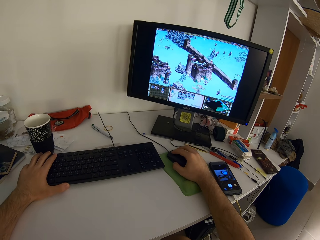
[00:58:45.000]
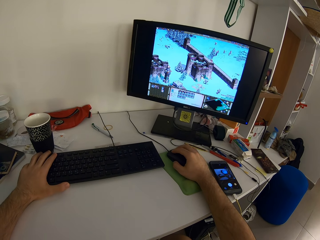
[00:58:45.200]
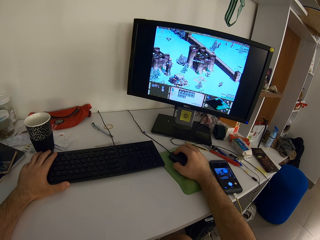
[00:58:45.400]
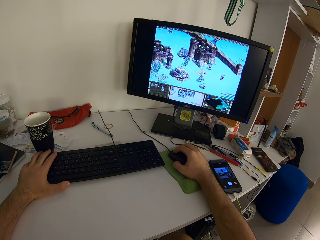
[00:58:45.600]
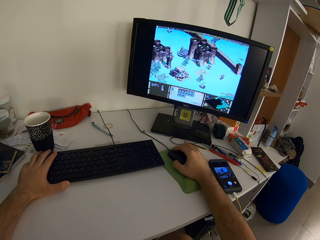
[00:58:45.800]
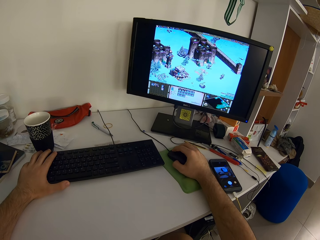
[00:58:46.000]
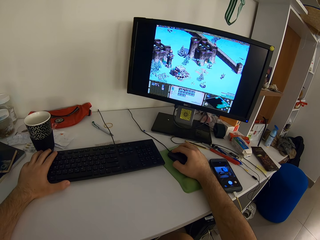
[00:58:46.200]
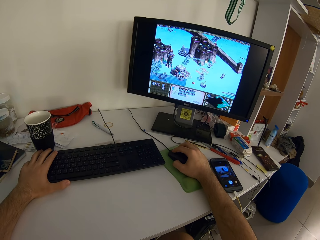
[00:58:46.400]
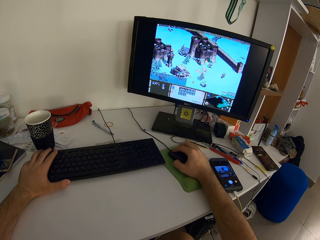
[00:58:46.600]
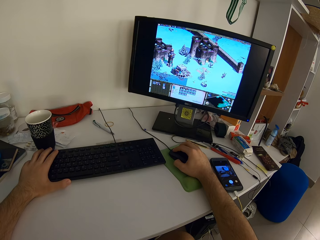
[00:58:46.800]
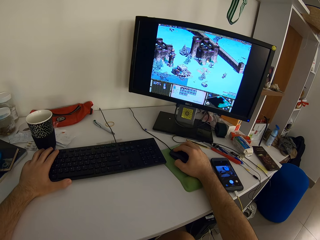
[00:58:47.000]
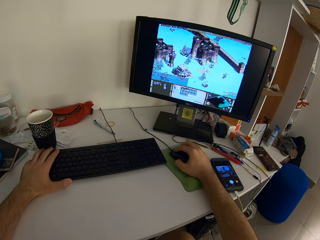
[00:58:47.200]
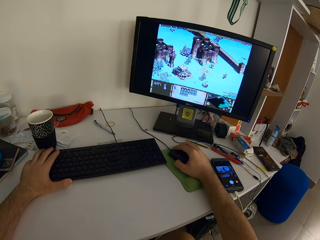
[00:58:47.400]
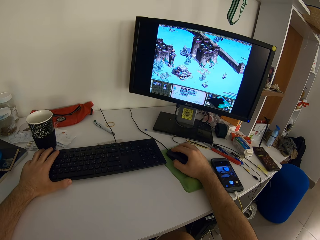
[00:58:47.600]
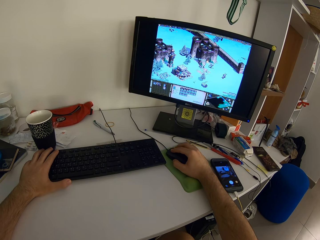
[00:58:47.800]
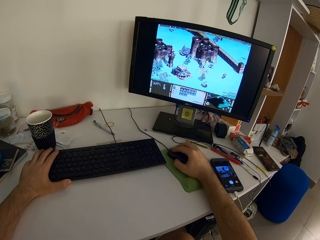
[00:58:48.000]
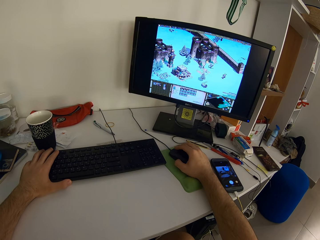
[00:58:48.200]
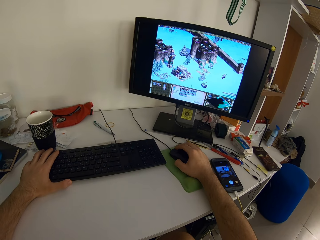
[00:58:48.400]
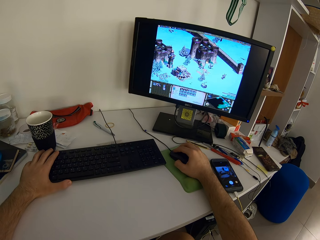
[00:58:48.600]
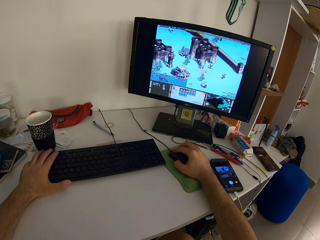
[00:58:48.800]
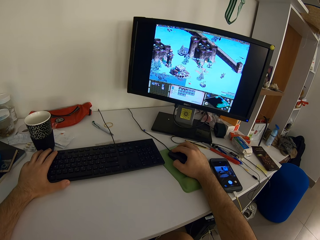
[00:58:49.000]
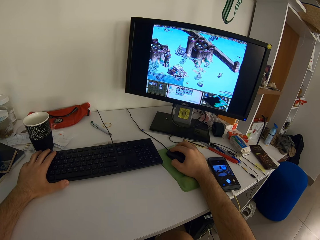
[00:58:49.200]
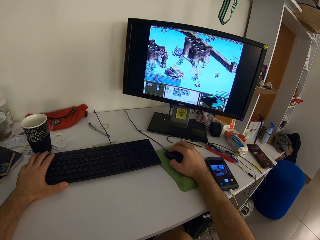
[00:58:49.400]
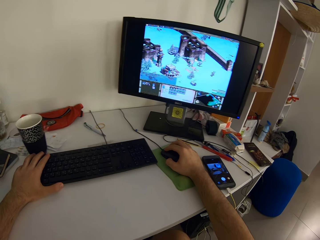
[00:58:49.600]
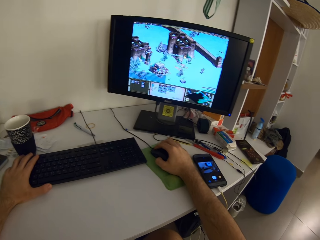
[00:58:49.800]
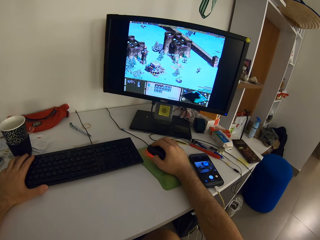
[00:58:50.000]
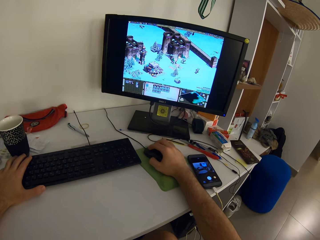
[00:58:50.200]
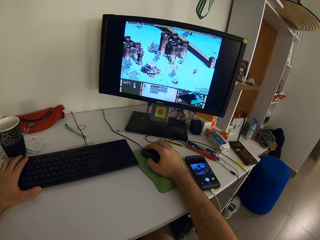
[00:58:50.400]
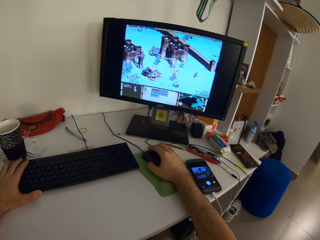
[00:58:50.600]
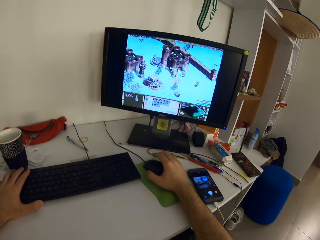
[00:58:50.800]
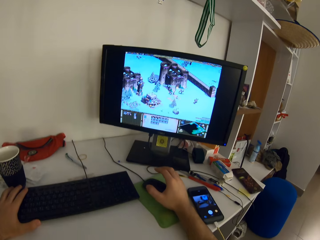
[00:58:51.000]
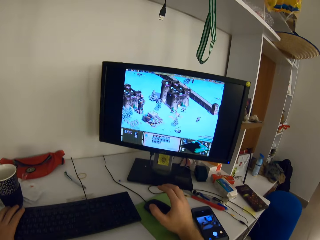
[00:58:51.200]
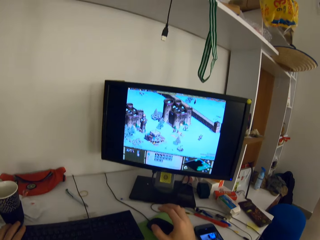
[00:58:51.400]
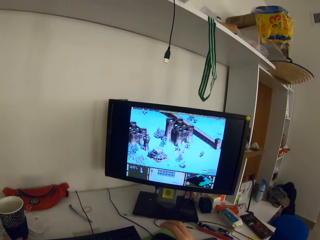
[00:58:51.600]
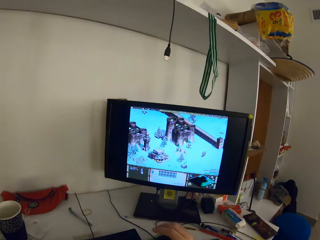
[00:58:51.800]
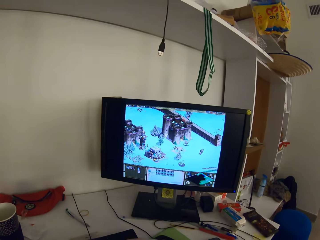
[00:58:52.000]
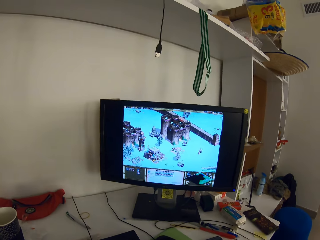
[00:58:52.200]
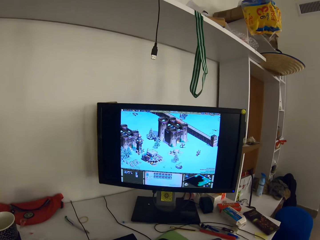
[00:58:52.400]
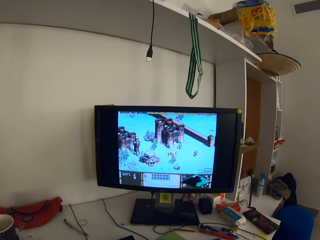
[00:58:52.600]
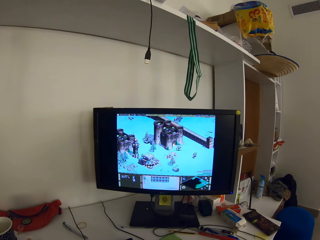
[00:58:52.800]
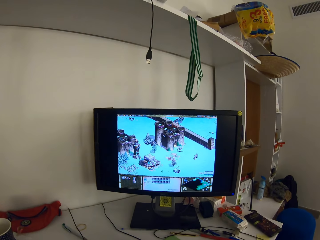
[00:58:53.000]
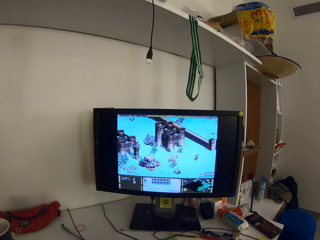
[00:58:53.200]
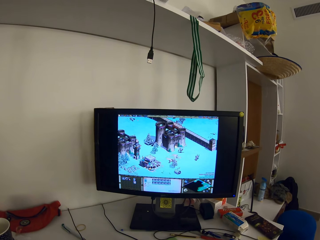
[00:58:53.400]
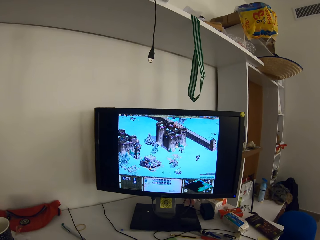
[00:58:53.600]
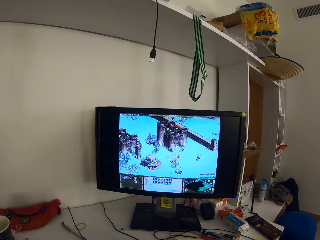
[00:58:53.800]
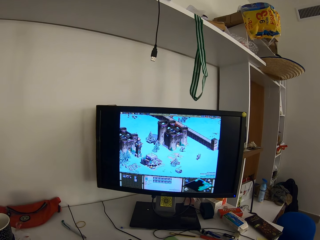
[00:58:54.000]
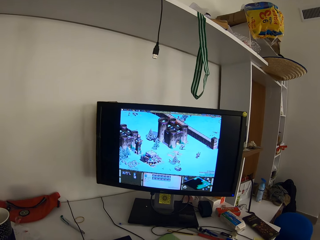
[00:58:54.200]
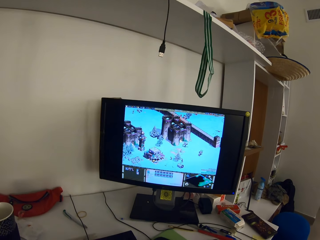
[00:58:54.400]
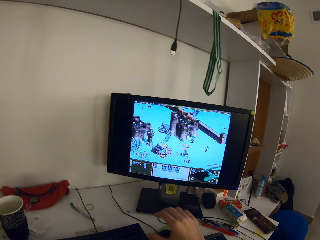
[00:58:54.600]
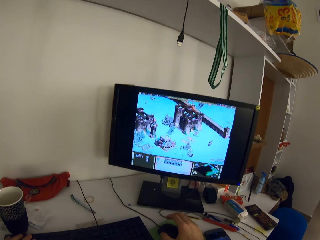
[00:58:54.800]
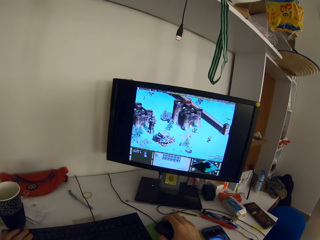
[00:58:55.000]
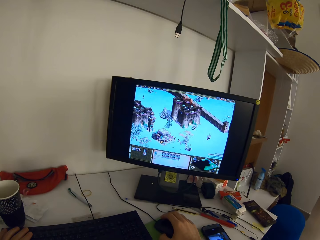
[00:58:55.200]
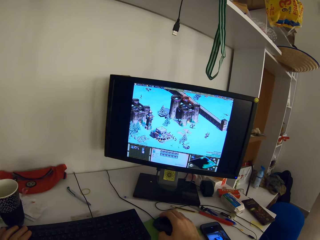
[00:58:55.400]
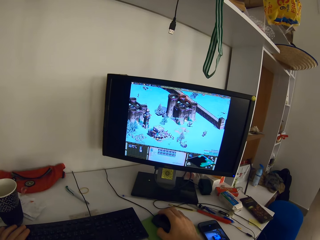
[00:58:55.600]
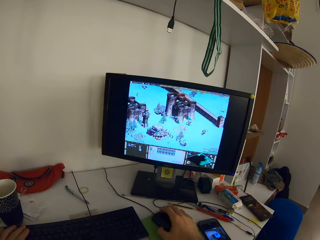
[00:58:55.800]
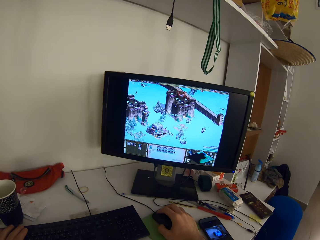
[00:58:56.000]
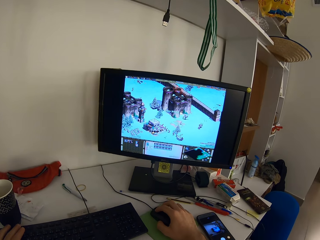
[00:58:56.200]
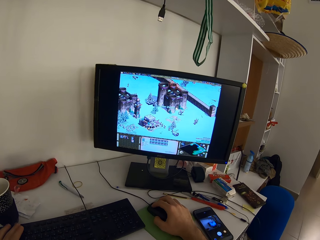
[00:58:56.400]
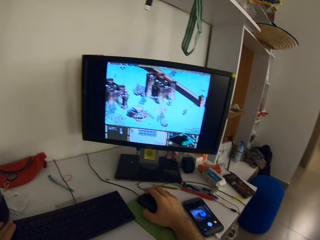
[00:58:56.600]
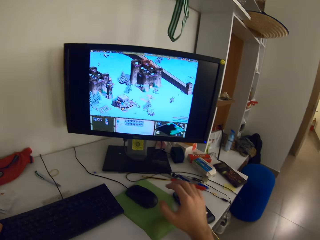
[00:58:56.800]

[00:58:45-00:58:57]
The camera wearer removes his right hand from the mouse. He holds the mouse. He plays a video game on the computer with the mouse.
